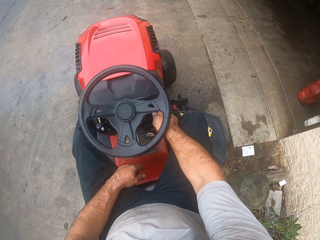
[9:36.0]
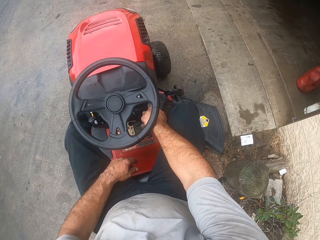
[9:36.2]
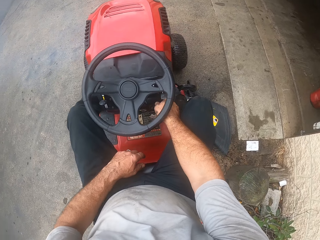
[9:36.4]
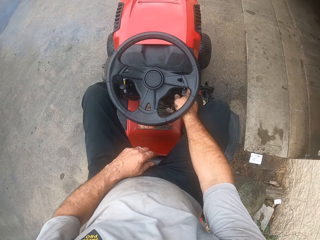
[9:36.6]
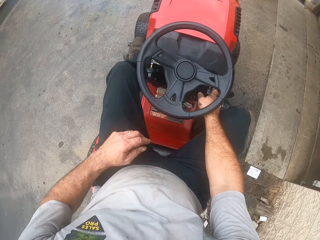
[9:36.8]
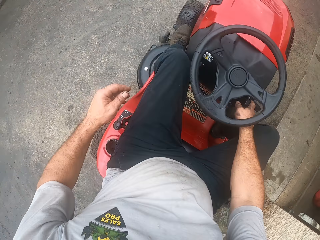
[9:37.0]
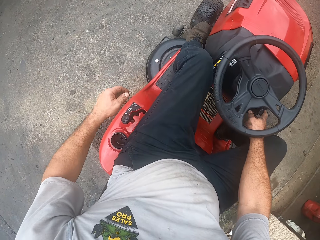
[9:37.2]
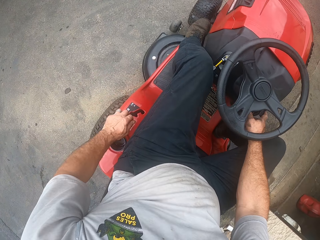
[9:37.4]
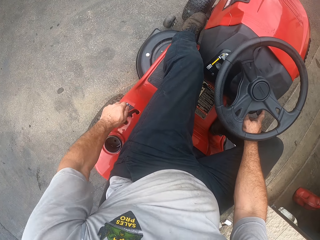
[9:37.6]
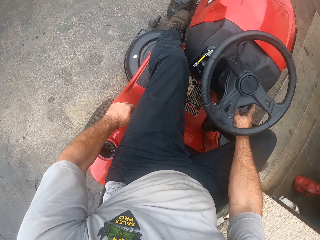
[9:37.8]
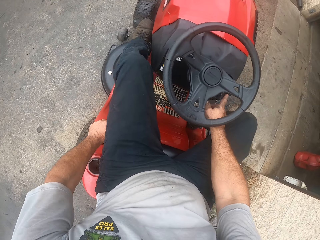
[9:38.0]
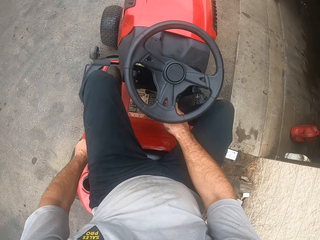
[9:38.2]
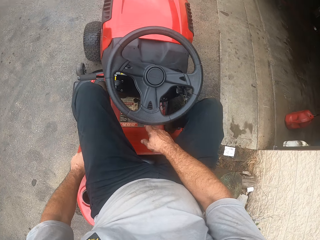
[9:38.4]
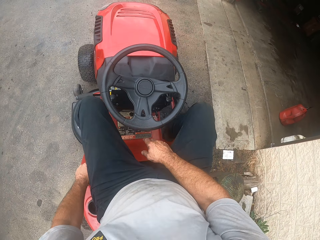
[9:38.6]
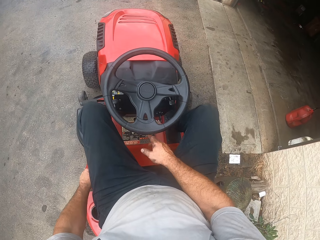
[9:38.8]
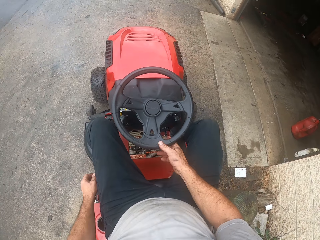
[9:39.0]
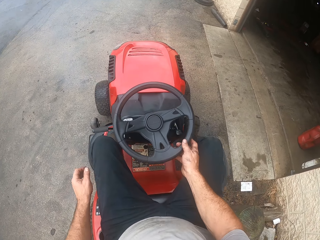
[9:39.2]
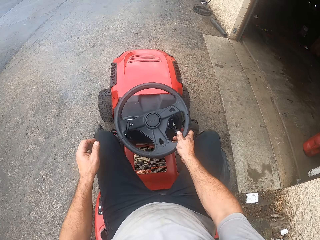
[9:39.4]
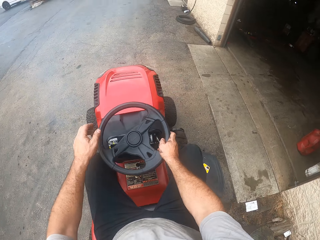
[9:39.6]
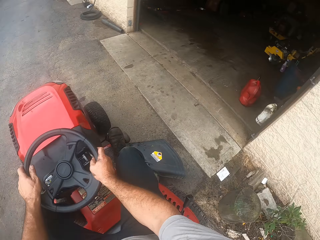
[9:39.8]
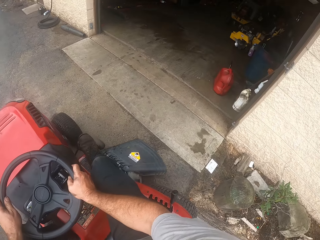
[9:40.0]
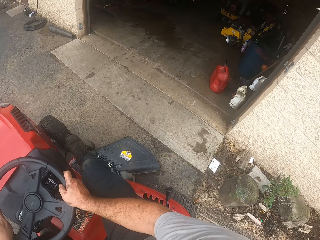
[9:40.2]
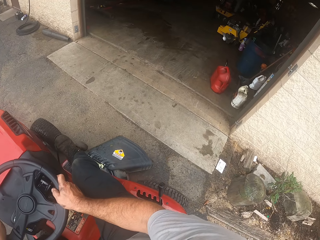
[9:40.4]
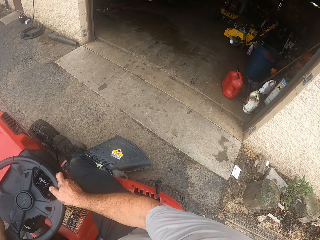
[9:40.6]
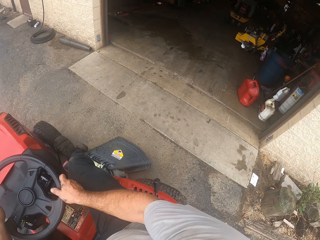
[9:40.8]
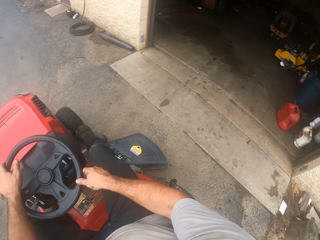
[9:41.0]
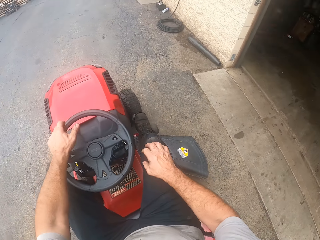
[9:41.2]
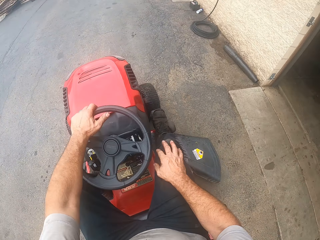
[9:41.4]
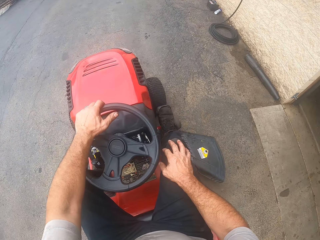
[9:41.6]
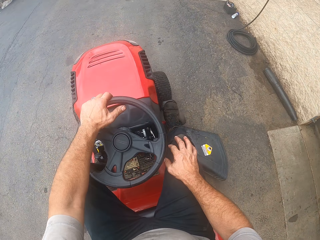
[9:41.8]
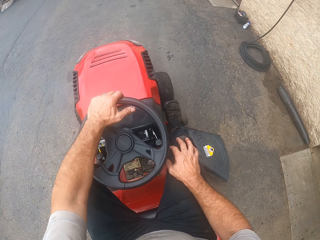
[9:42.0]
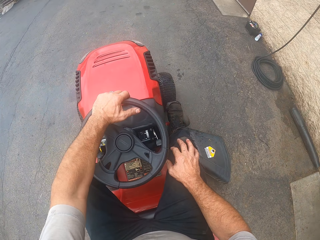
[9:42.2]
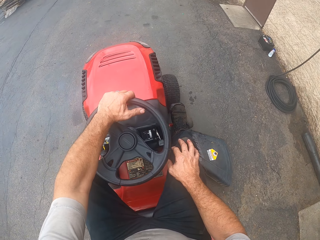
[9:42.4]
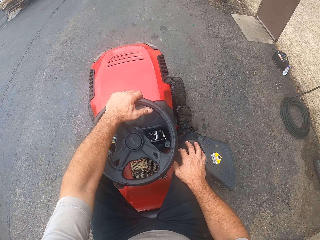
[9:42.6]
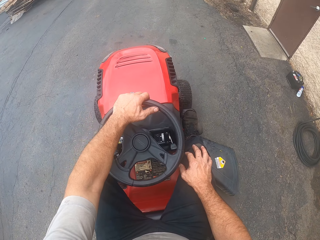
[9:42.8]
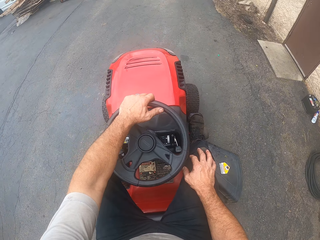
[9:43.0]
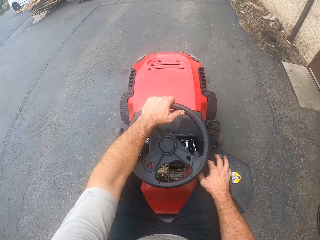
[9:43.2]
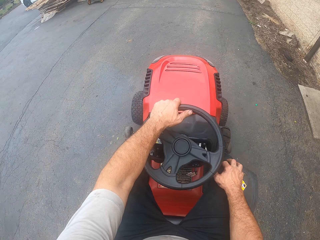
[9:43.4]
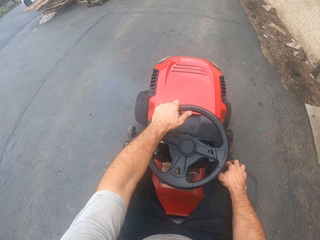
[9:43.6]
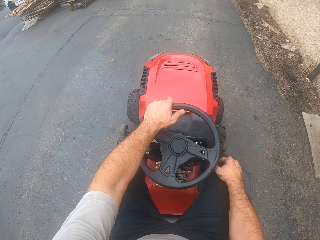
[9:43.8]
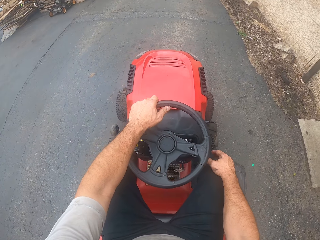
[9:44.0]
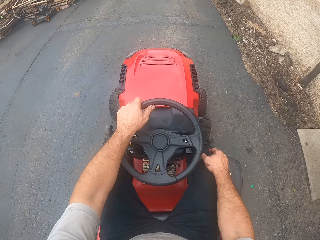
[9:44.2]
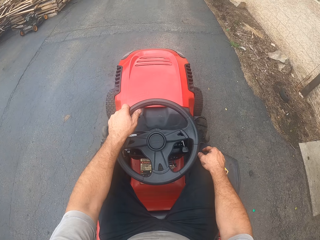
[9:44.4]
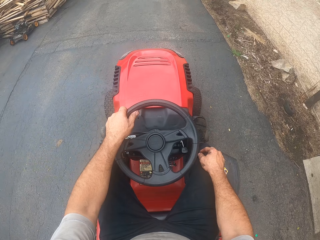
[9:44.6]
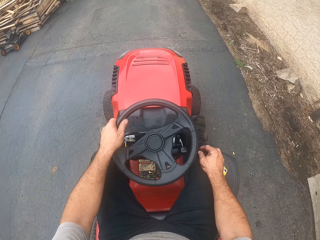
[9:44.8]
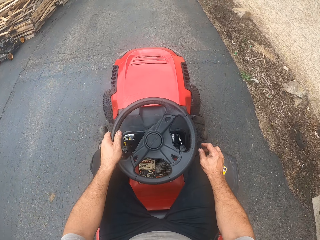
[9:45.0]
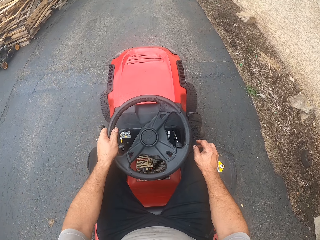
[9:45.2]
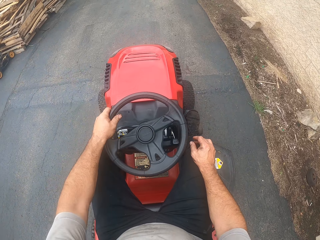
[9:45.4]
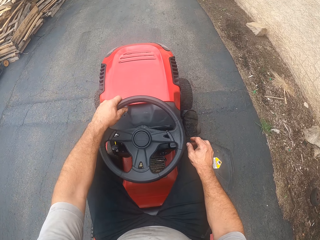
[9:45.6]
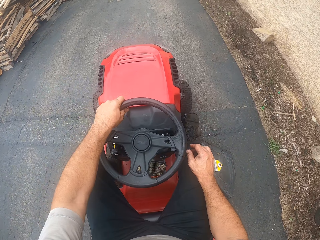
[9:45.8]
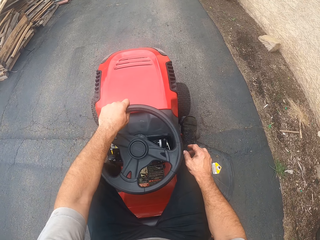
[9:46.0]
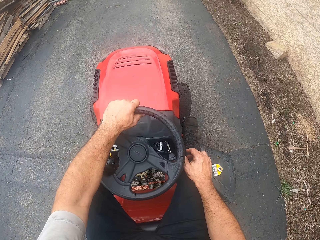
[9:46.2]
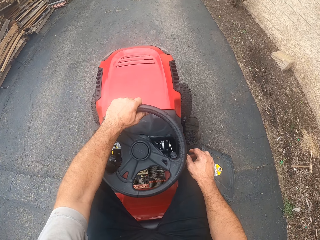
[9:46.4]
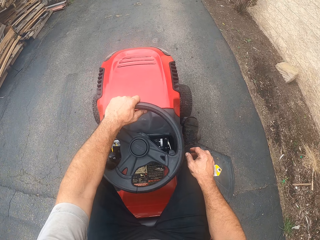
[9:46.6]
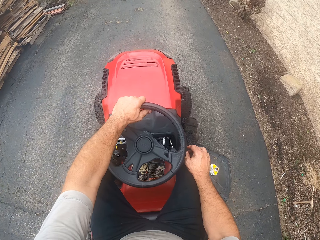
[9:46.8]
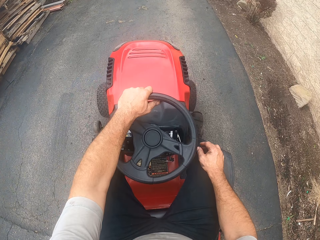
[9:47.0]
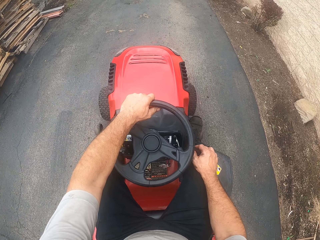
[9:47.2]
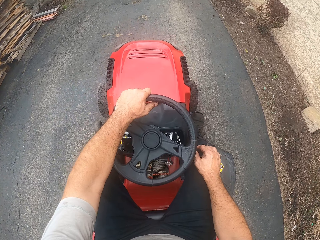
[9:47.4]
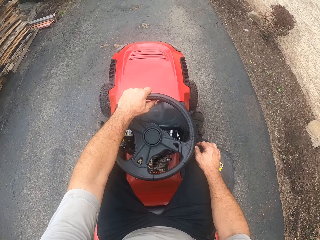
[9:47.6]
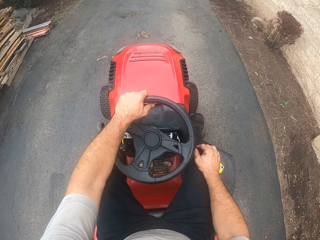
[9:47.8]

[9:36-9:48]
The camera wearer moves the lawn mower shift lever. They ride the lawn mower forward on the road.

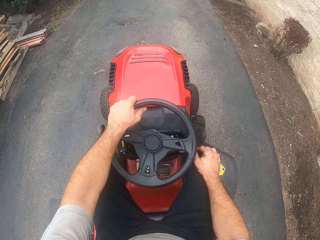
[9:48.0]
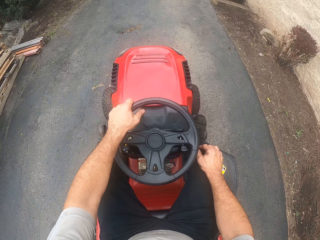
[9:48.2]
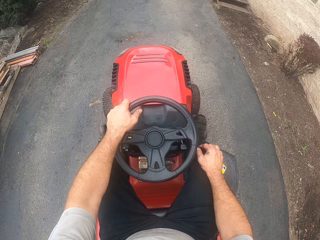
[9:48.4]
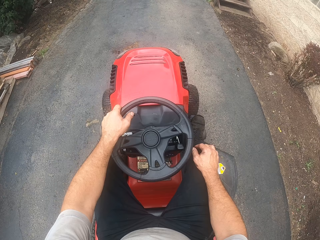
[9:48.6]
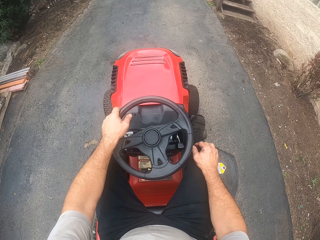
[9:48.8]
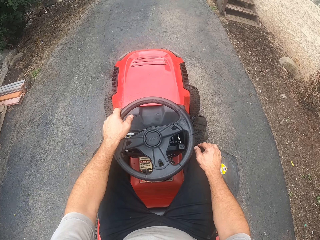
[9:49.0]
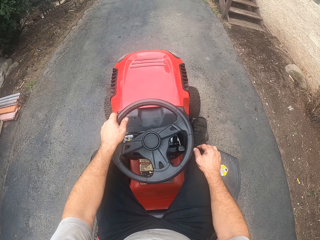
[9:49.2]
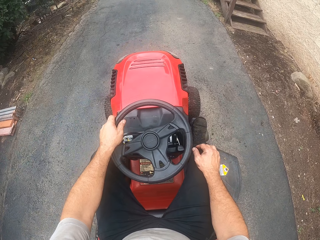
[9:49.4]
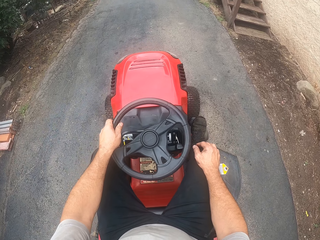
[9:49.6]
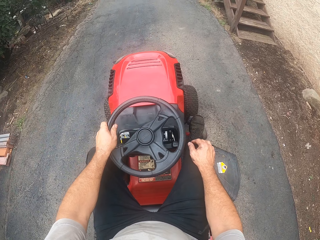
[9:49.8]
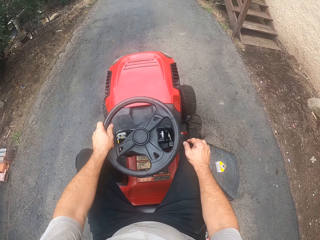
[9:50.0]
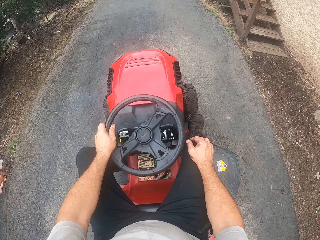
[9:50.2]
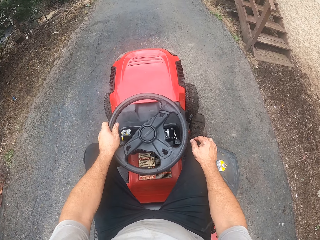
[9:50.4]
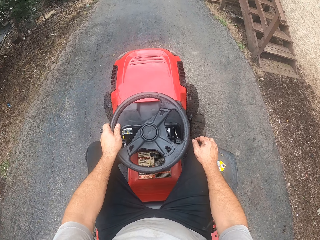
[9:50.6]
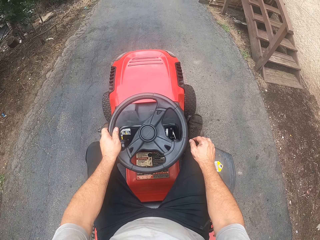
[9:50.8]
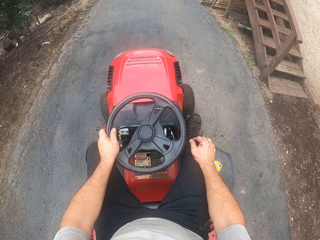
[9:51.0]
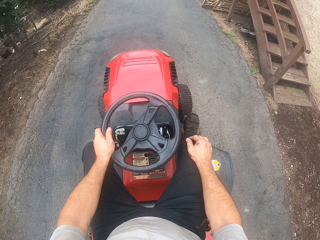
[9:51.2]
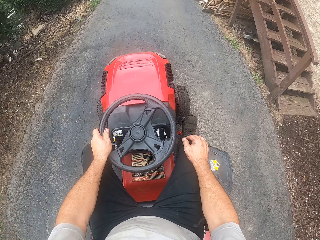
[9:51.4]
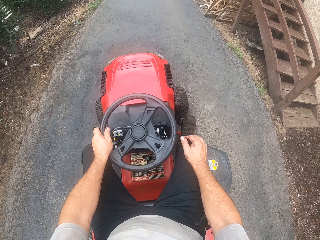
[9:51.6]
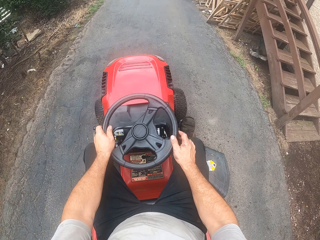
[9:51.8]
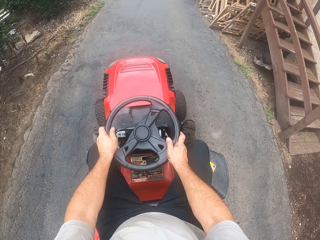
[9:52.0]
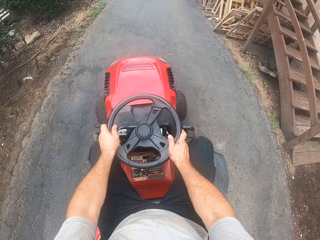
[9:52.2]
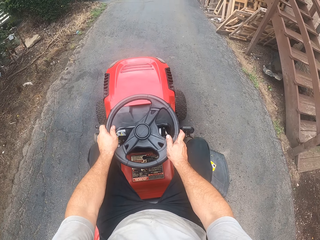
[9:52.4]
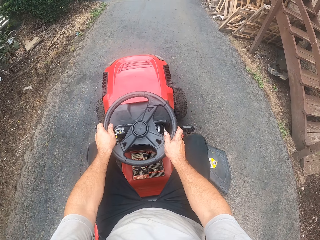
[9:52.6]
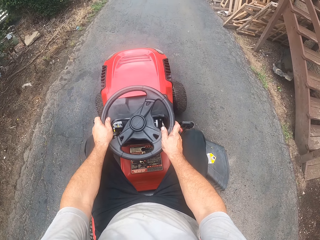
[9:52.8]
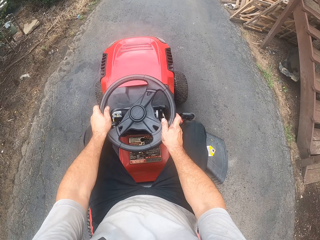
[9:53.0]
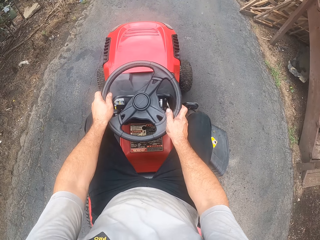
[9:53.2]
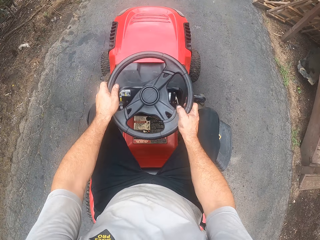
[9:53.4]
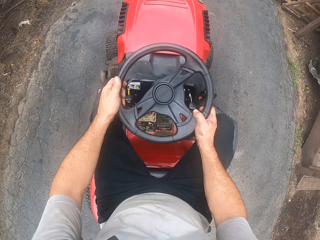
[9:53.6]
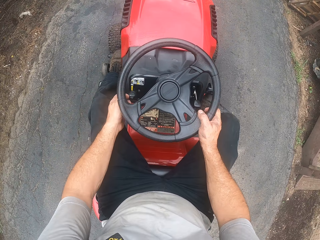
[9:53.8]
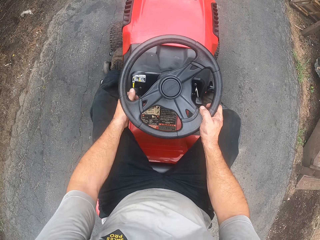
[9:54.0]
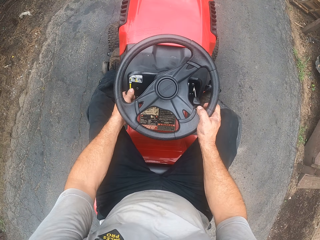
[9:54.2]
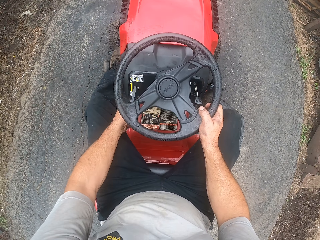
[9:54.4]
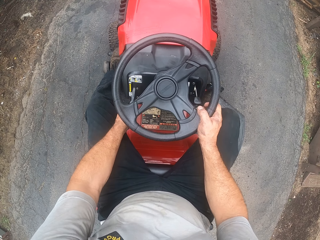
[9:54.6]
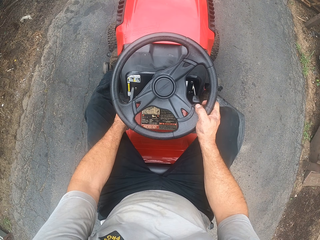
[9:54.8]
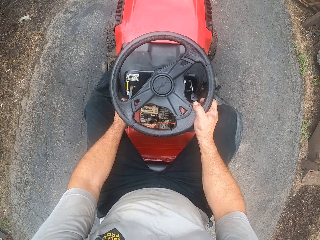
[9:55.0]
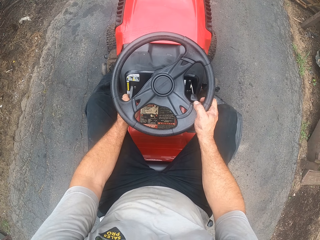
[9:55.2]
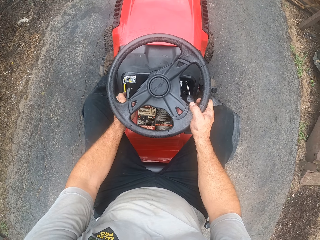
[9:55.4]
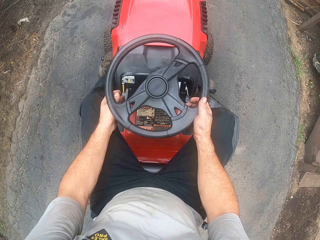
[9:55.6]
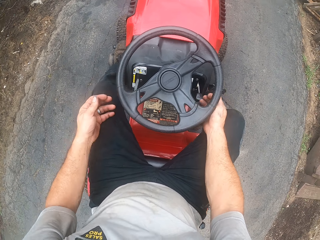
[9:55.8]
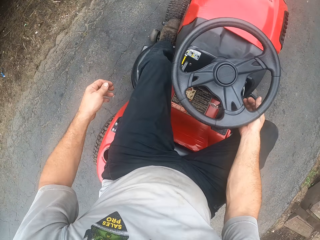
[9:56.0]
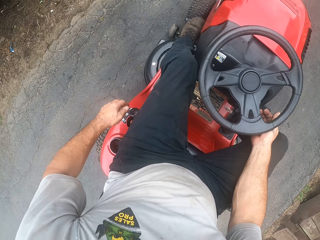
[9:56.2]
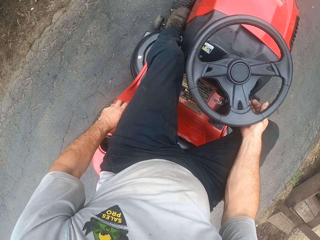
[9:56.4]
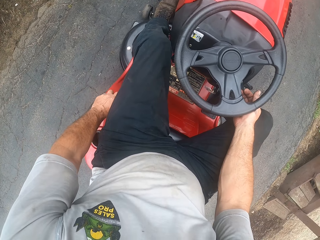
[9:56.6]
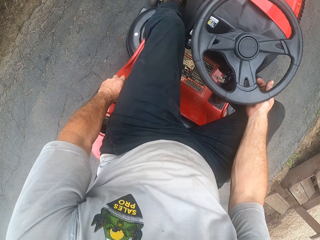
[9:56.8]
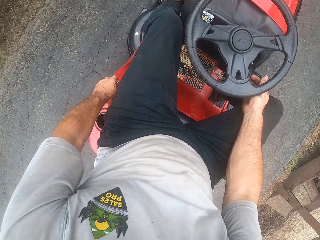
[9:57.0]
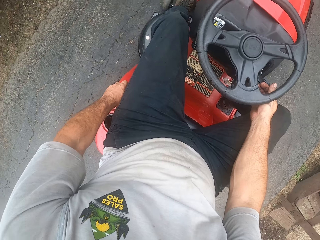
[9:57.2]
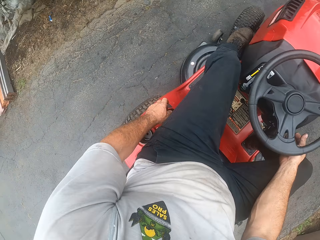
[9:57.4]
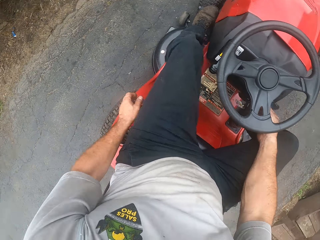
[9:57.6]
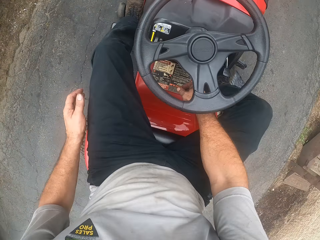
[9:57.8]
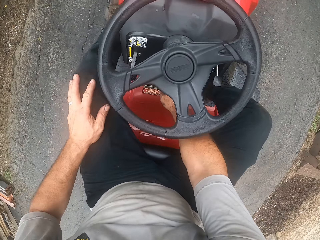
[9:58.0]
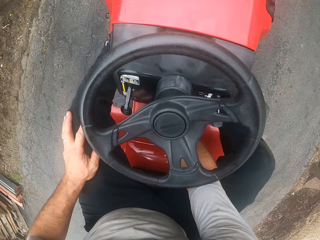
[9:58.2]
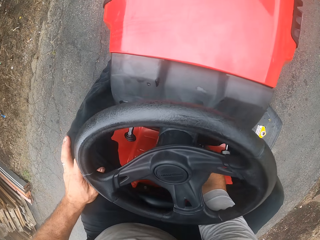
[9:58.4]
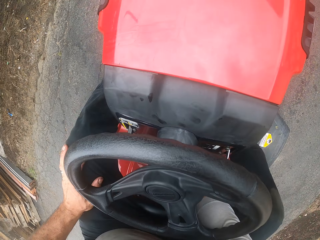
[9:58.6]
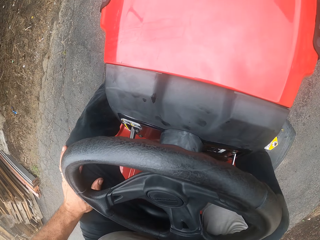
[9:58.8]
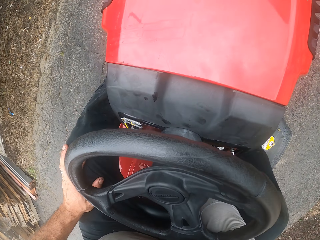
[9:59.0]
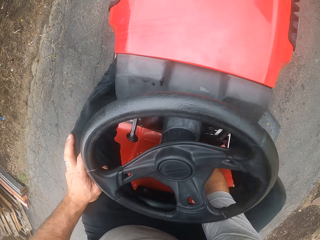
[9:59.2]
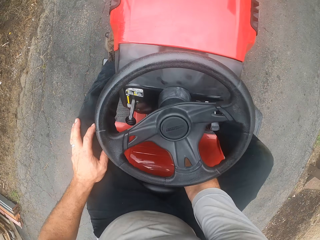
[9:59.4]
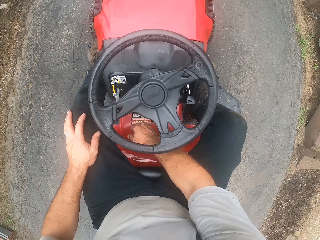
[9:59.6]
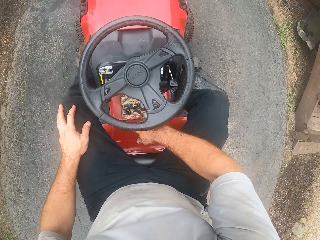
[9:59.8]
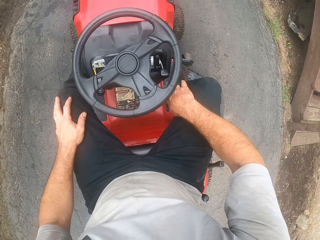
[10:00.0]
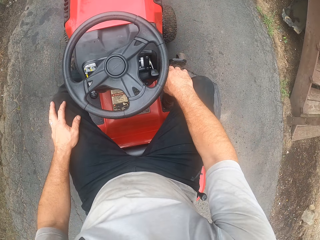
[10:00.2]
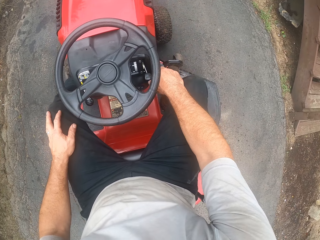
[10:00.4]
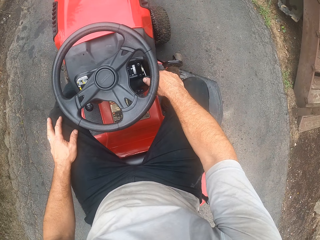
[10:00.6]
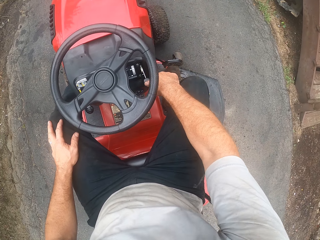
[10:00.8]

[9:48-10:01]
The camera wearer stops riding the lawn mower. He moves the lawn mower hand brake. He moves the lawn mower shift lever. He puts his right hand under the lawn mower steering.
